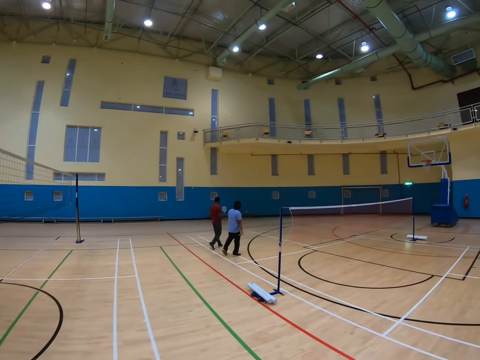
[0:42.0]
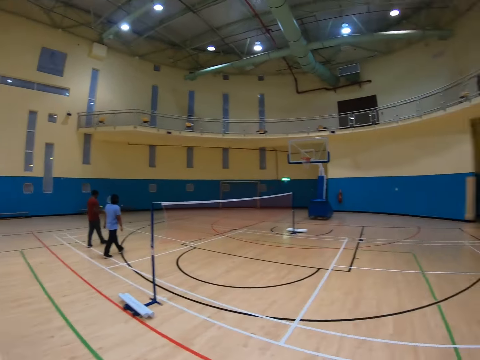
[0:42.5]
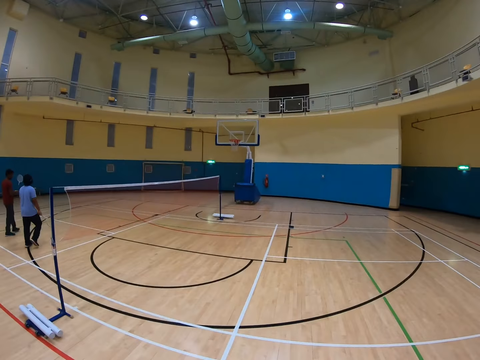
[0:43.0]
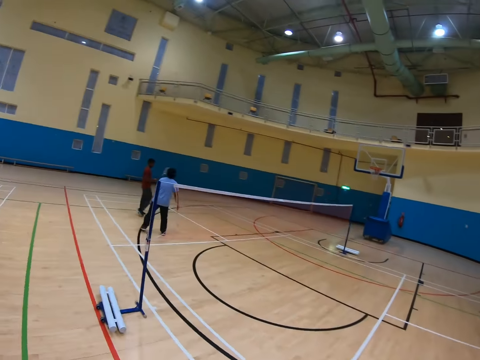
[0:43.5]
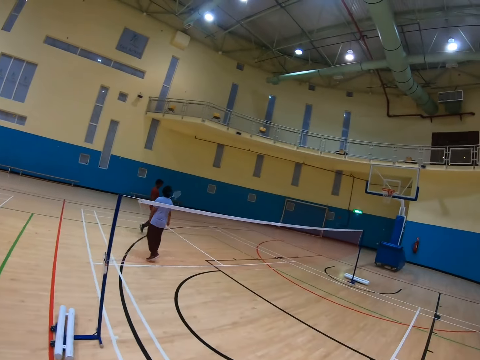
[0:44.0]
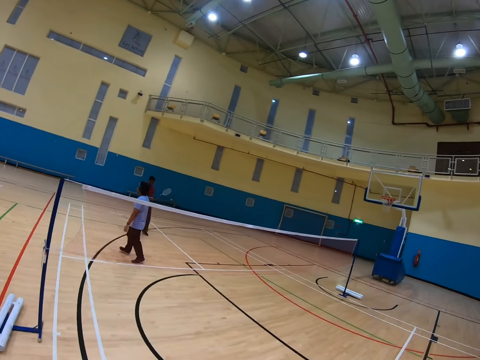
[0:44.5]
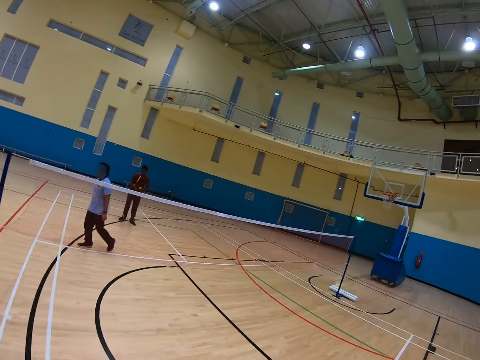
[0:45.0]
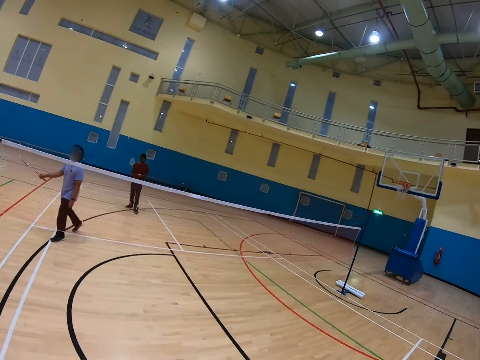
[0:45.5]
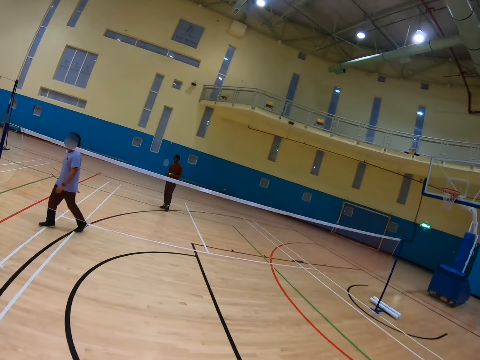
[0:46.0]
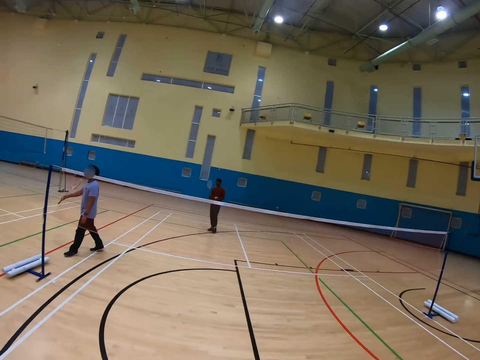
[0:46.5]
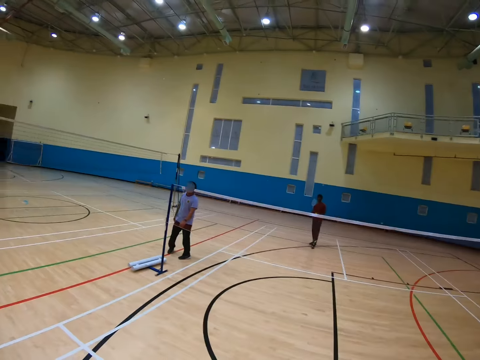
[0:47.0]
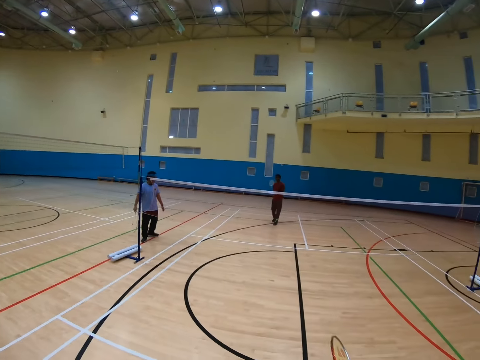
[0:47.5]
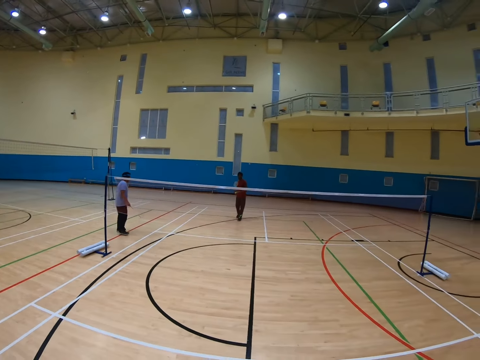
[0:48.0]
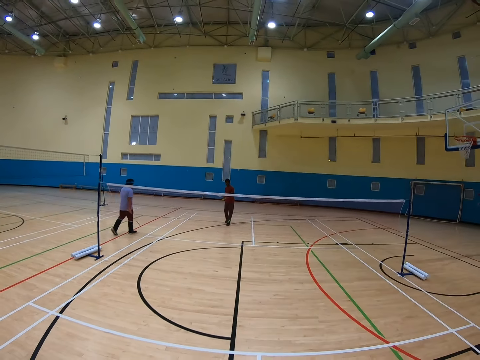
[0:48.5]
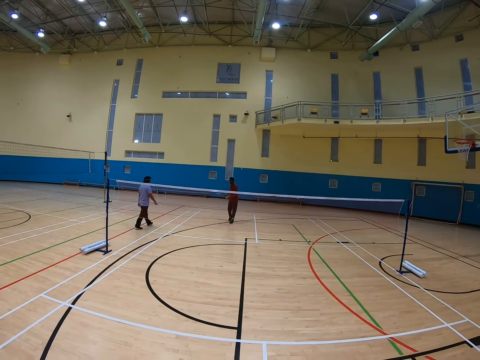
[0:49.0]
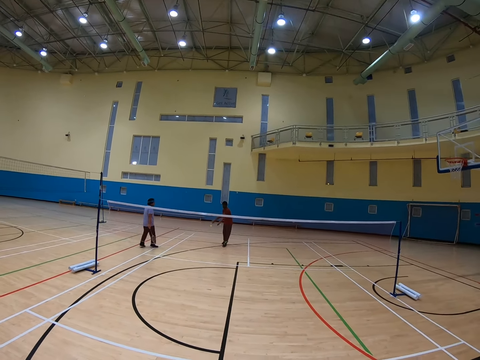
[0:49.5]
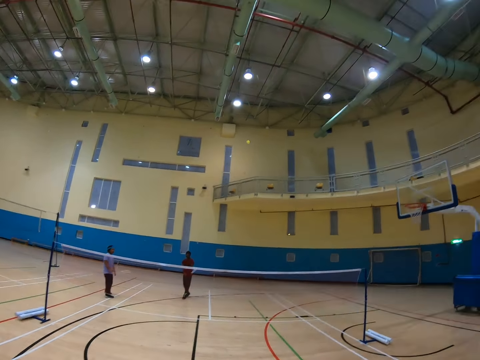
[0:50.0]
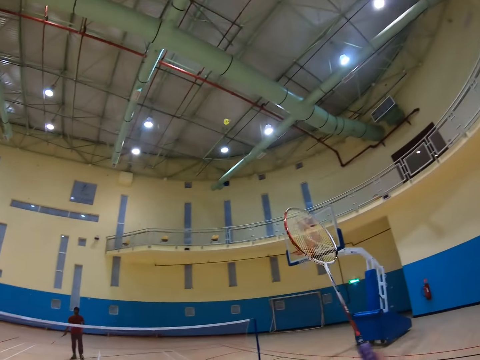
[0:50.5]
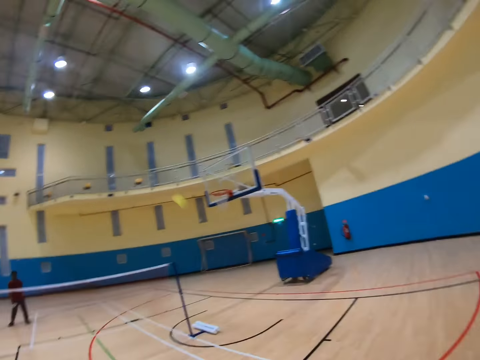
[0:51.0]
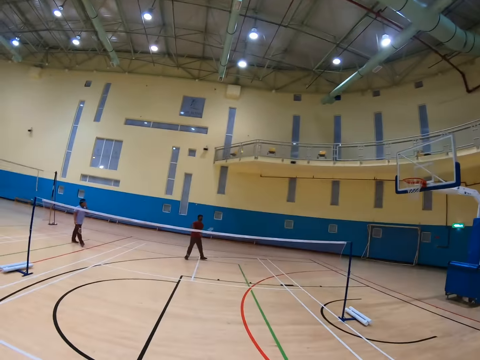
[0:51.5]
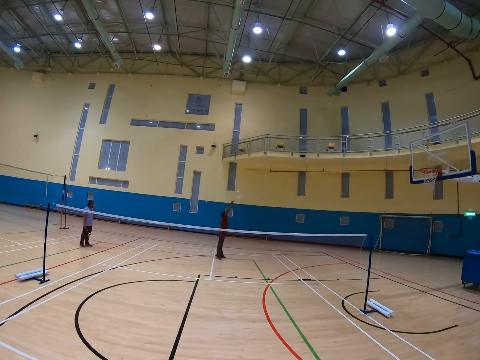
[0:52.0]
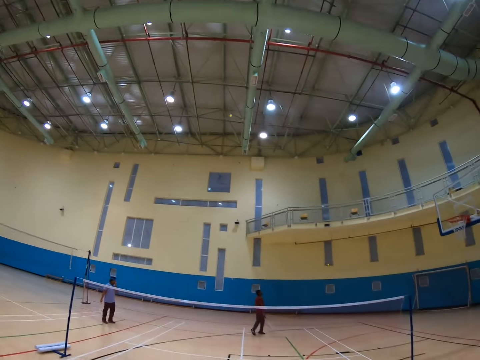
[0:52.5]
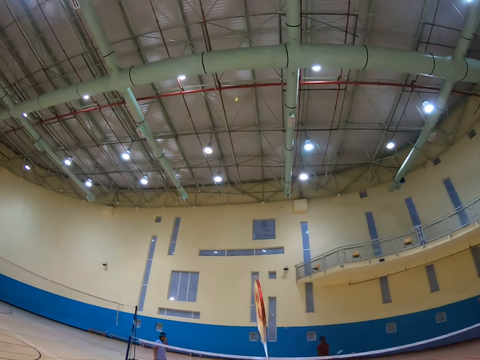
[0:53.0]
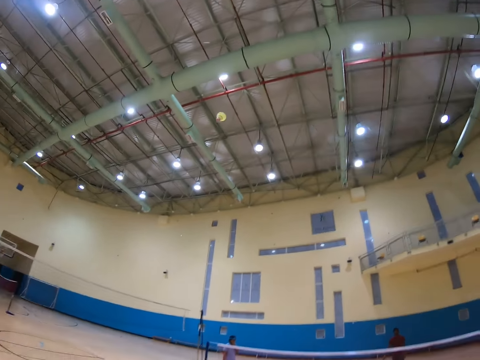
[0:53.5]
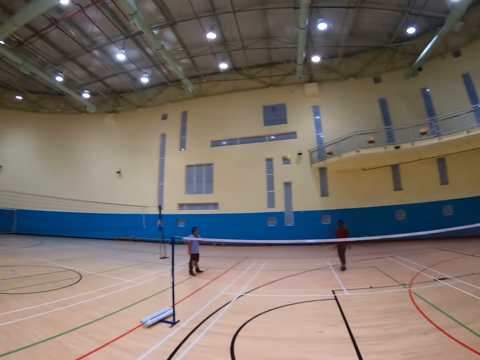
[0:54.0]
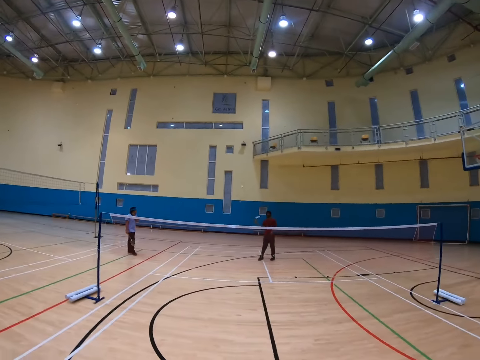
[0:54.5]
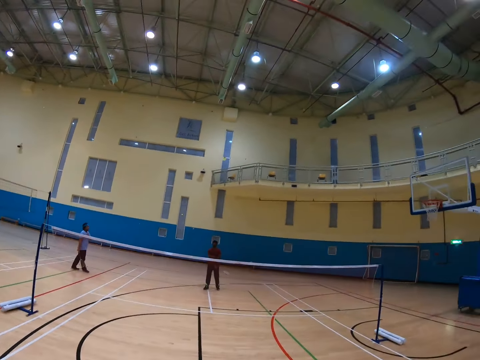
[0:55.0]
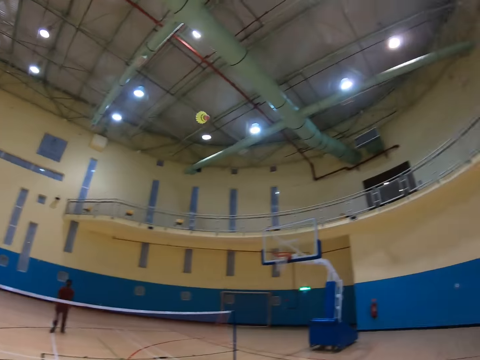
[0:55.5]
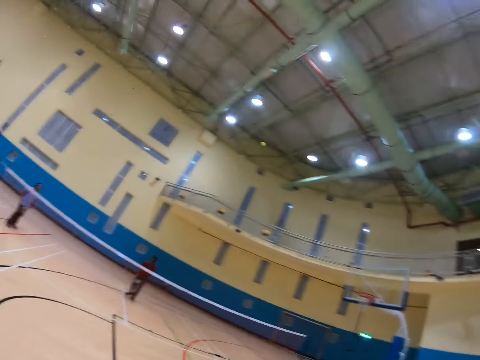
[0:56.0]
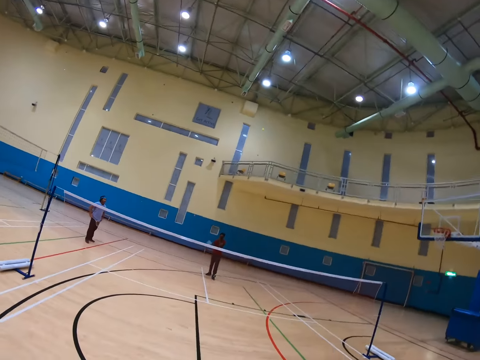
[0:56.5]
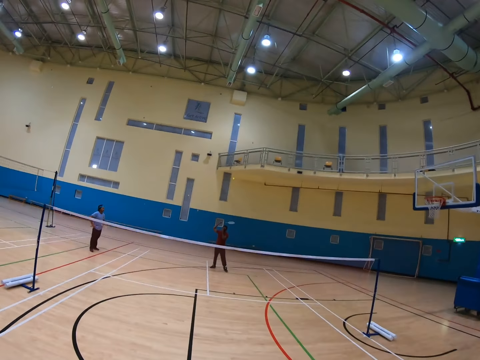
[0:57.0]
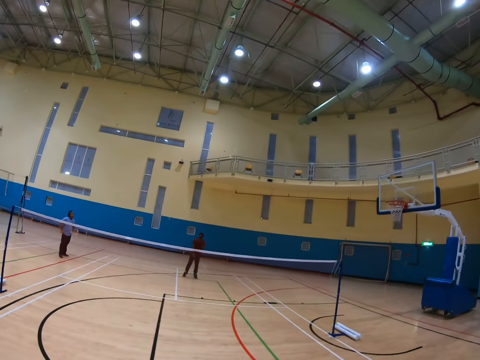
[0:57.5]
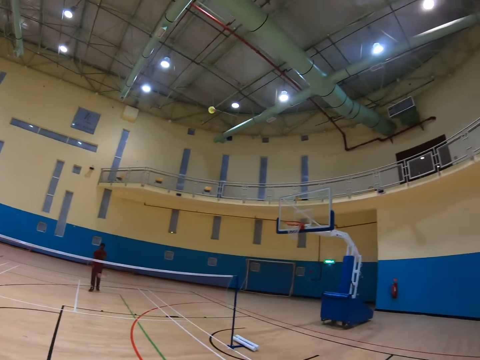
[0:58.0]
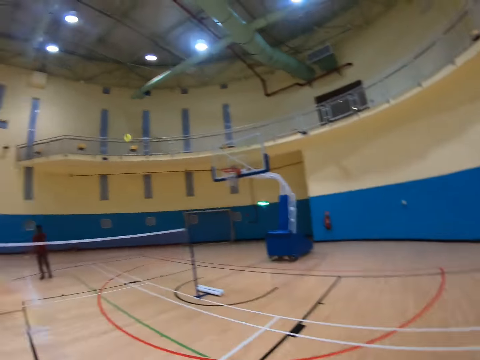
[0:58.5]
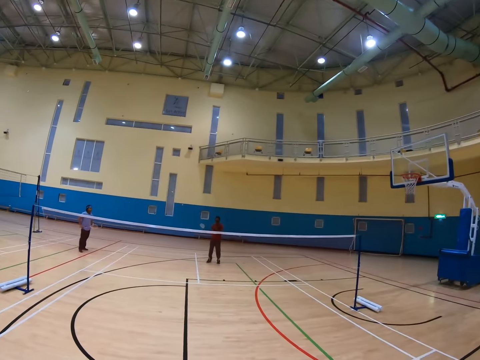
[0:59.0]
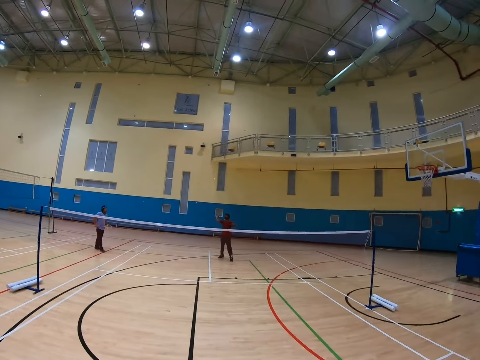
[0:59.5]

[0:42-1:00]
The camera wearer looks around the hall. They play badminton with a man and another man.

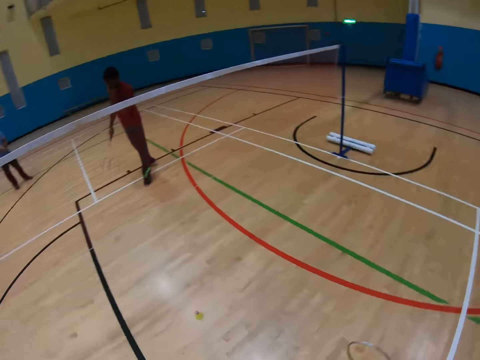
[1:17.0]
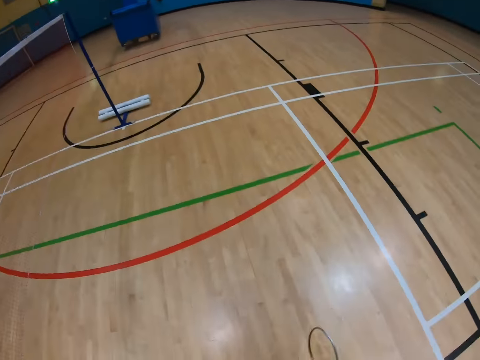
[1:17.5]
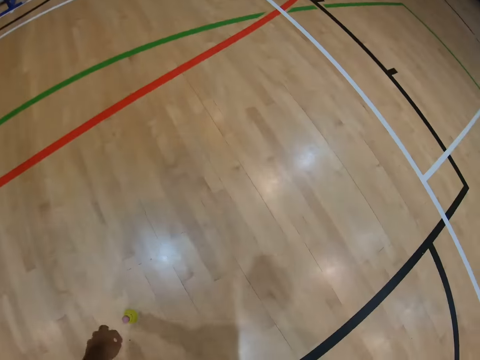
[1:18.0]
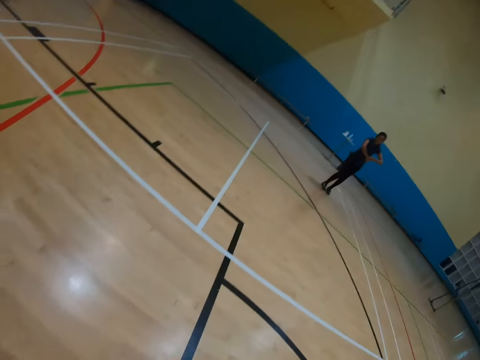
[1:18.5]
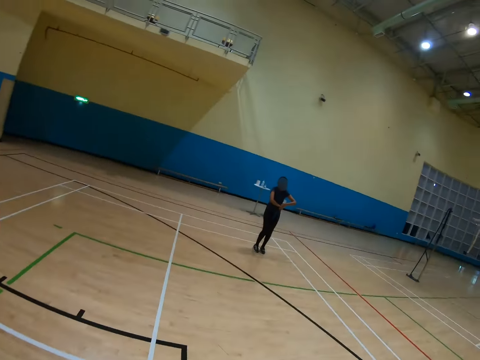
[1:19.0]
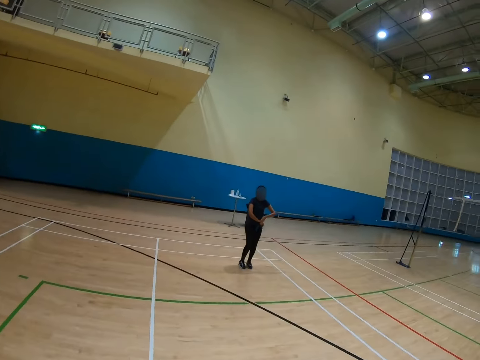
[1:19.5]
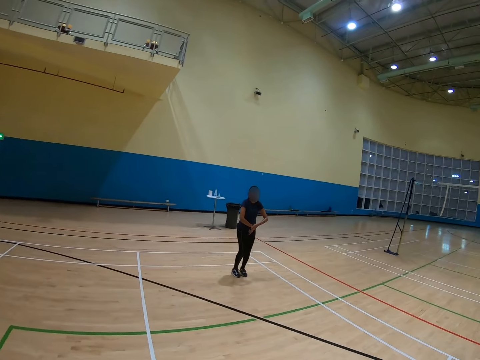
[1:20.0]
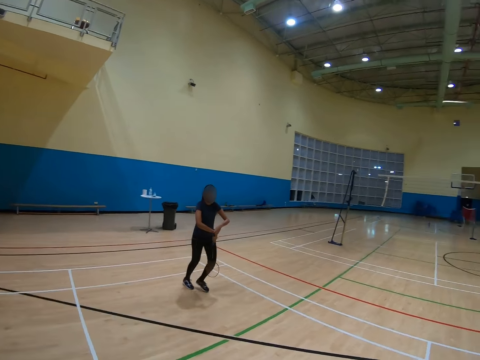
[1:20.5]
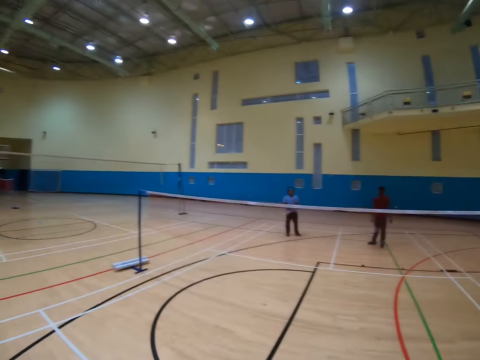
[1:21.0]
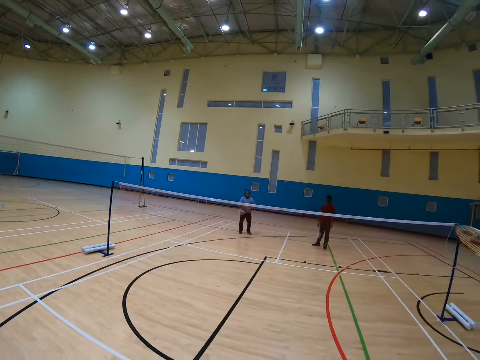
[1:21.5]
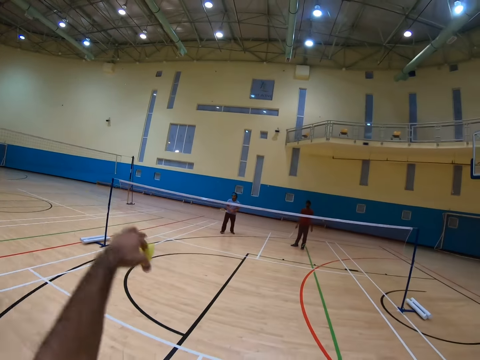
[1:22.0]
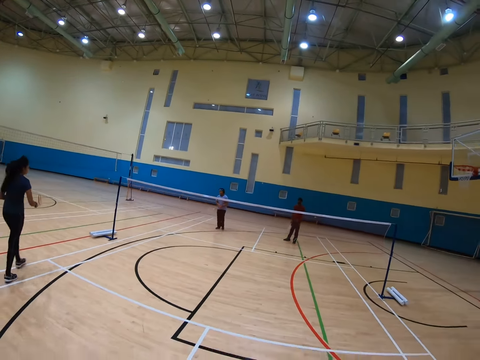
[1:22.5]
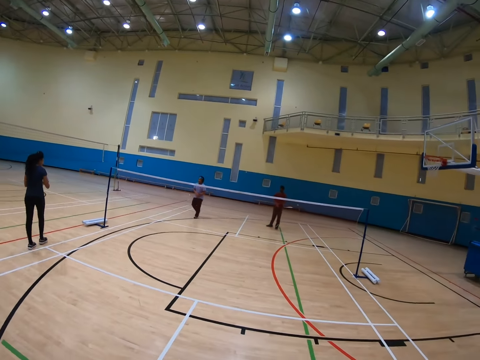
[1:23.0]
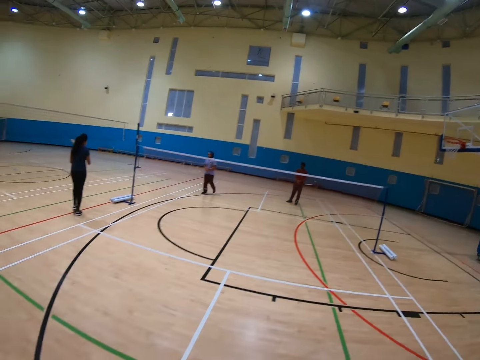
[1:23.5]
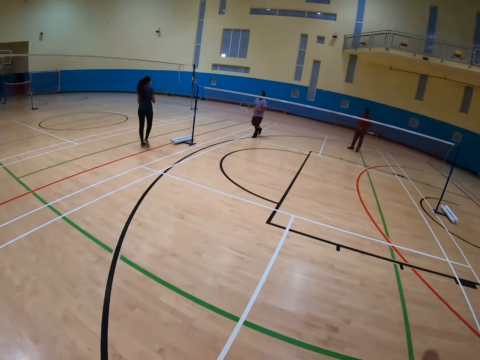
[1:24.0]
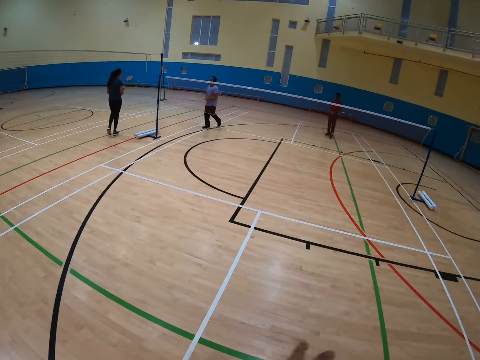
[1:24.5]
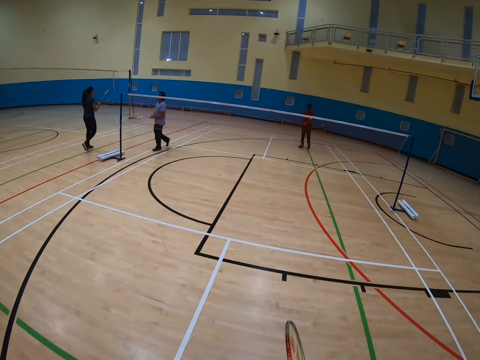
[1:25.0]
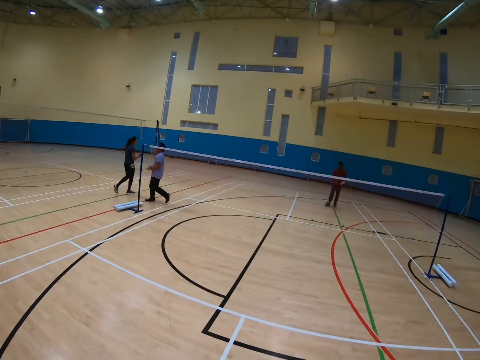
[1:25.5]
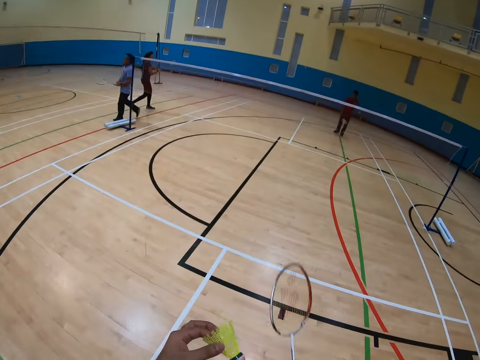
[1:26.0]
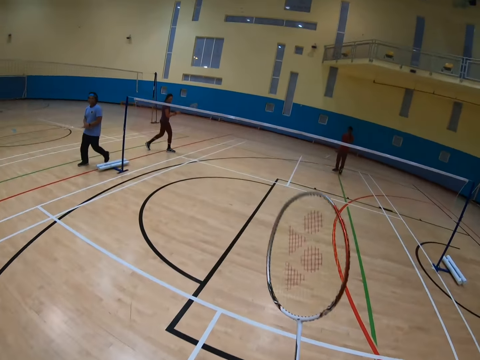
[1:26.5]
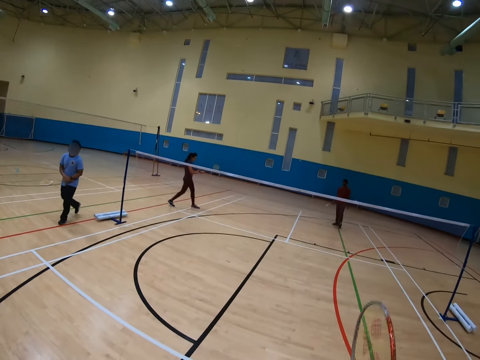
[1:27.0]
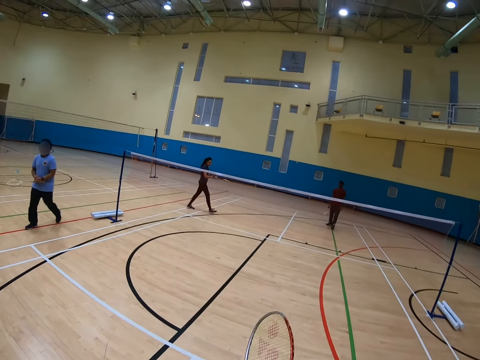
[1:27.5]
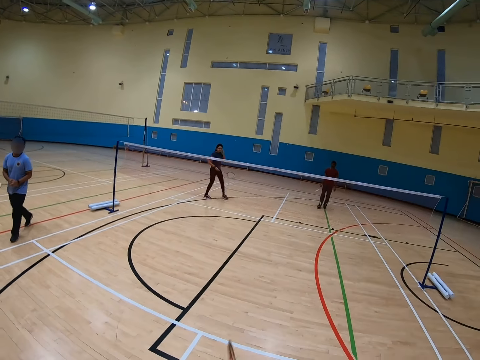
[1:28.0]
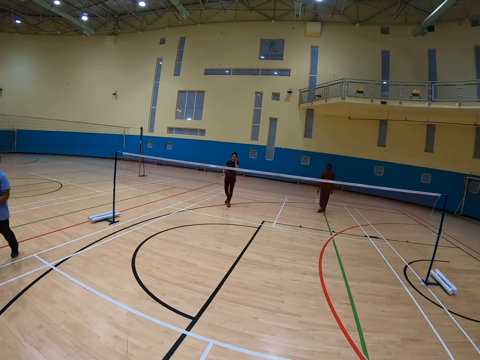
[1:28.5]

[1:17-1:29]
The camera wearer collects a shuttle from the floor. They look around the hall.
